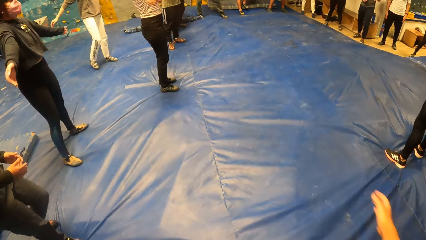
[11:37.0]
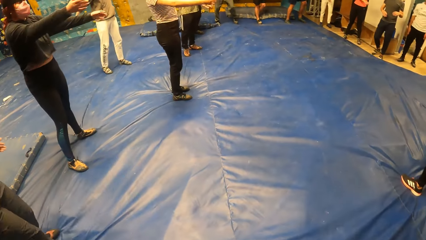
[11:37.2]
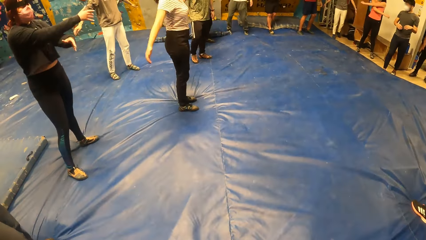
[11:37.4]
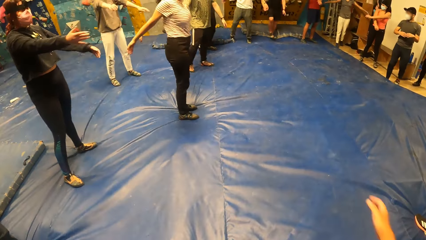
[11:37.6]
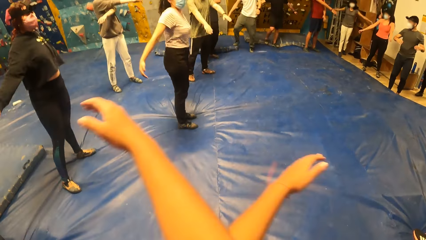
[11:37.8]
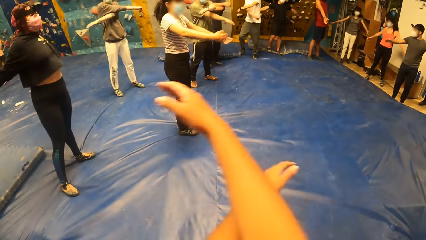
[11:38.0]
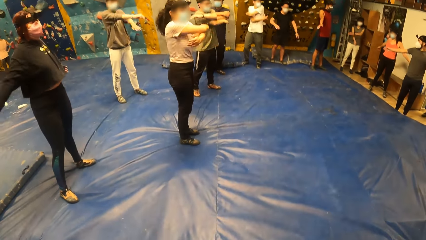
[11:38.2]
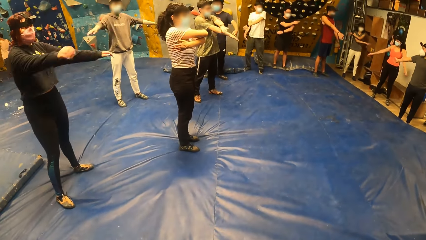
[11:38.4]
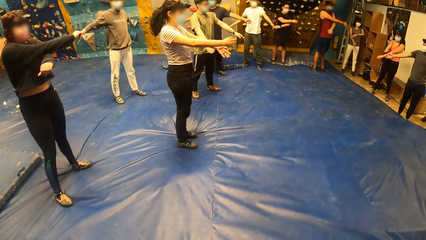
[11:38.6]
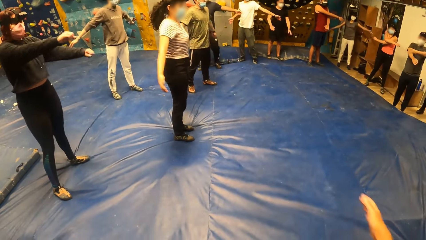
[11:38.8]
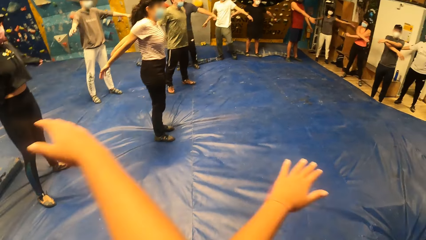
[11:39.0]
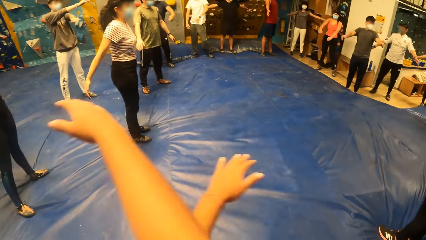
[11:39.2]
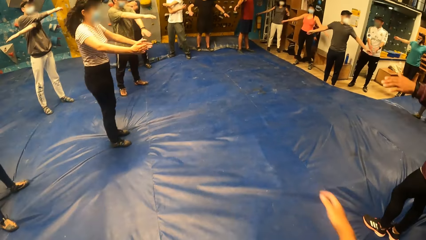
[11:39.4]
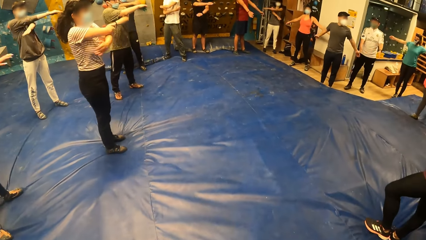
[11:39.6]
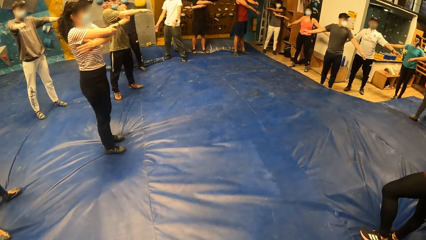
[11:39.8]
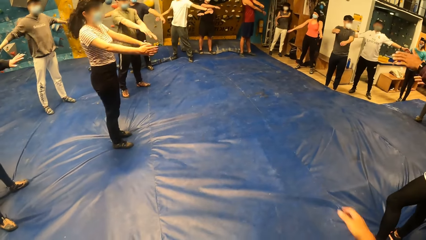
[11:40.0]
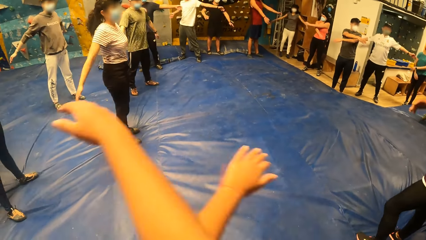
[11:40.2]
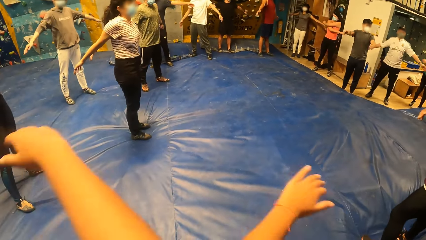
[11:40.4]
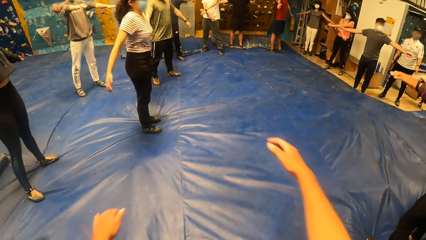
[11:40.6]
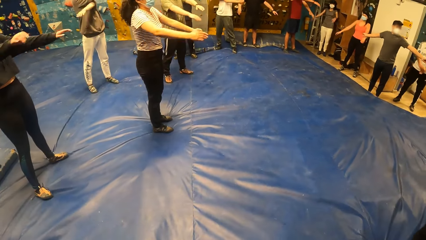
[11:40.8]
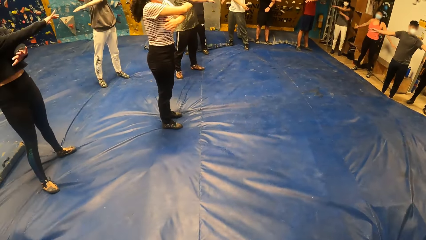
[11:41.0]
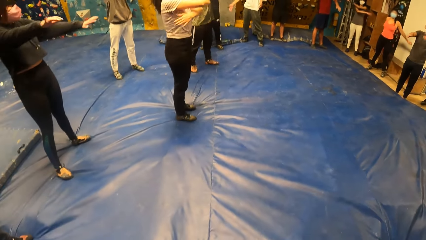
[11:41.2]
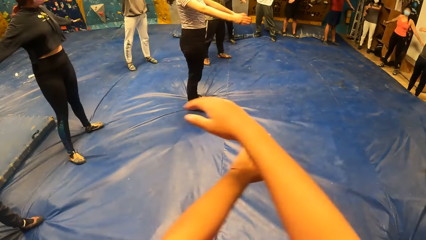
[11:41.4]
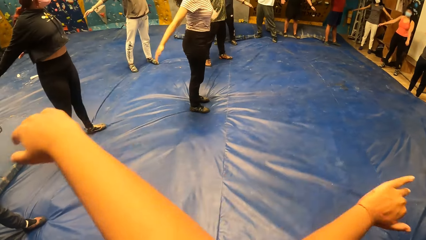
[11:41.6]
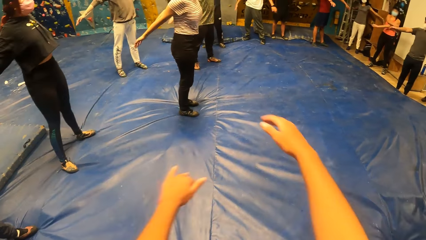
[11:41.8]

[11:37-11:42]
The camera wearer swings hands.

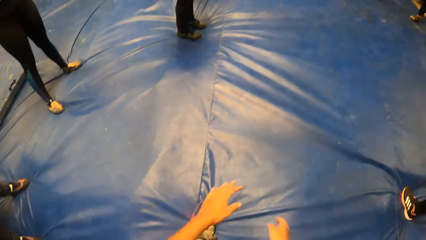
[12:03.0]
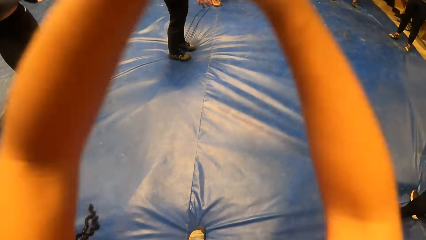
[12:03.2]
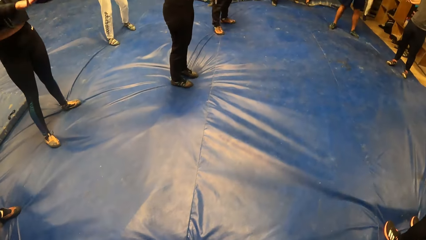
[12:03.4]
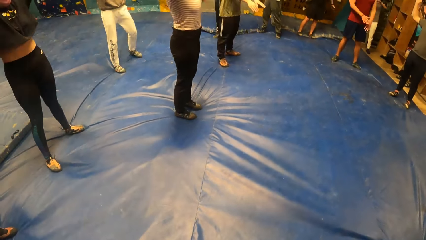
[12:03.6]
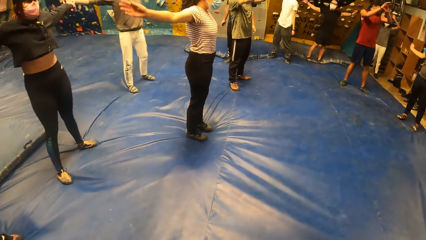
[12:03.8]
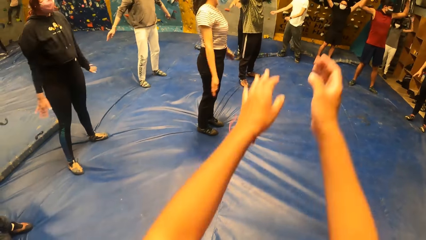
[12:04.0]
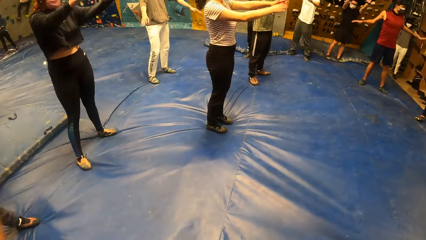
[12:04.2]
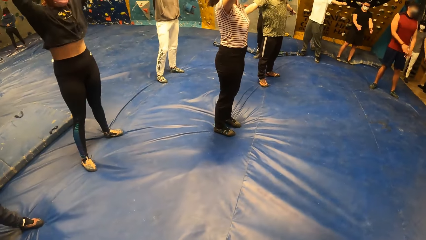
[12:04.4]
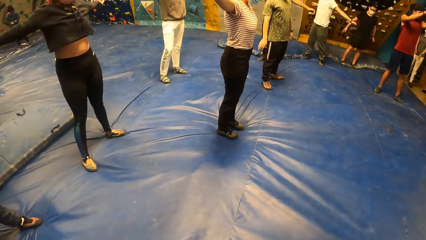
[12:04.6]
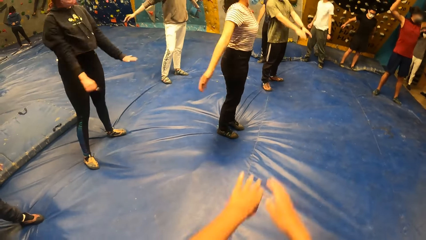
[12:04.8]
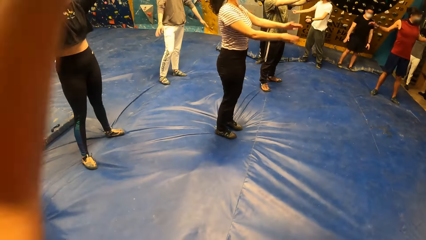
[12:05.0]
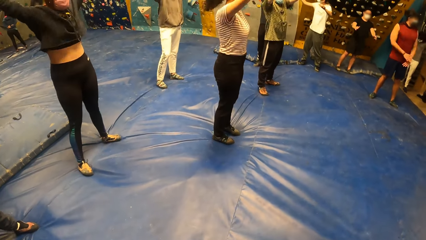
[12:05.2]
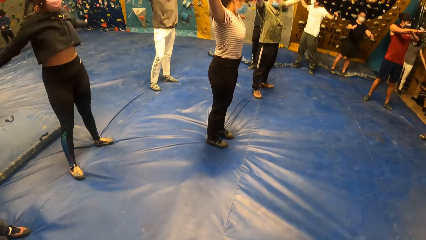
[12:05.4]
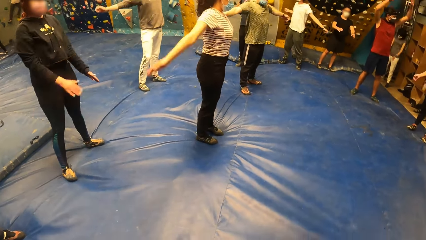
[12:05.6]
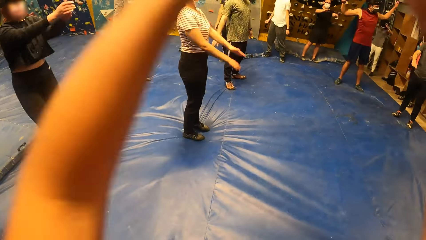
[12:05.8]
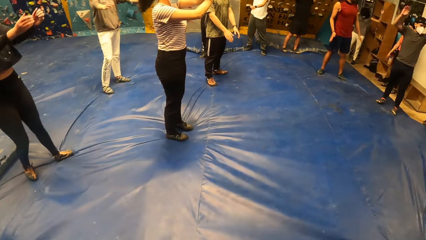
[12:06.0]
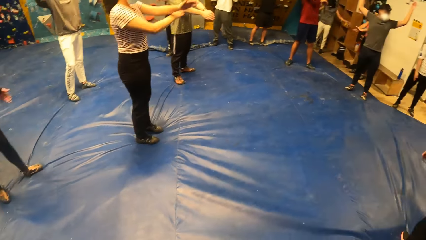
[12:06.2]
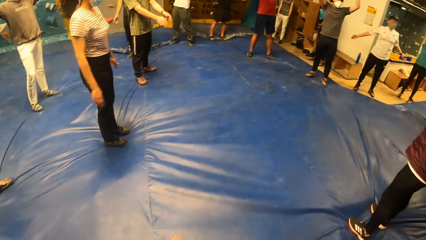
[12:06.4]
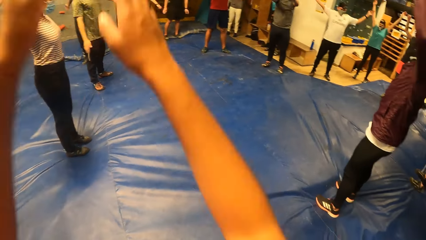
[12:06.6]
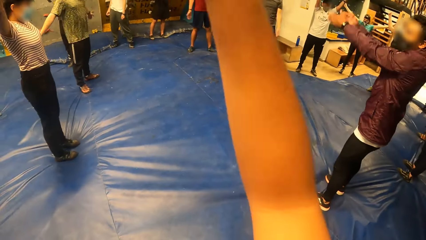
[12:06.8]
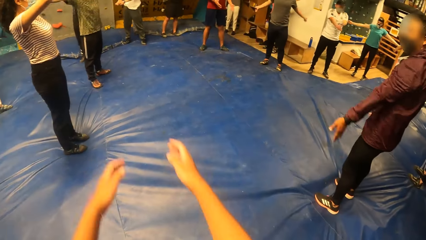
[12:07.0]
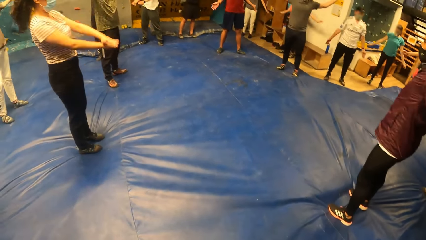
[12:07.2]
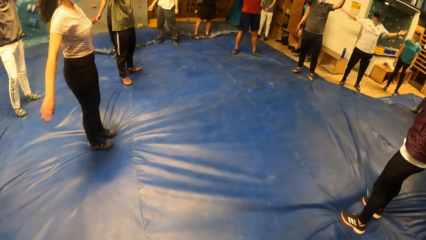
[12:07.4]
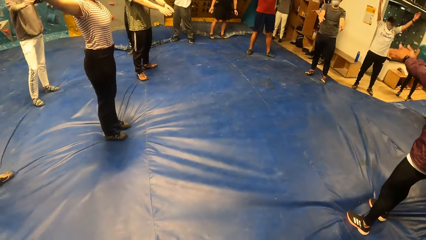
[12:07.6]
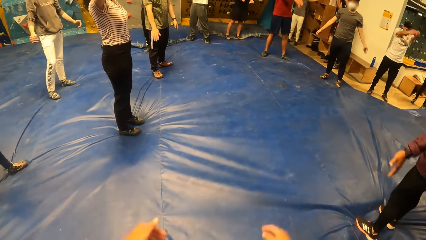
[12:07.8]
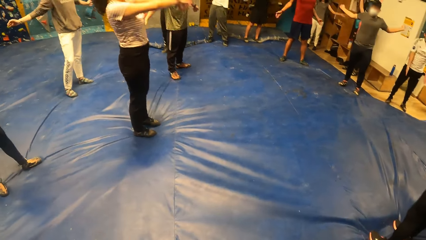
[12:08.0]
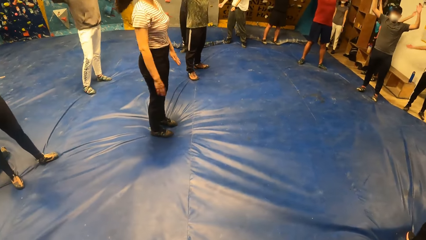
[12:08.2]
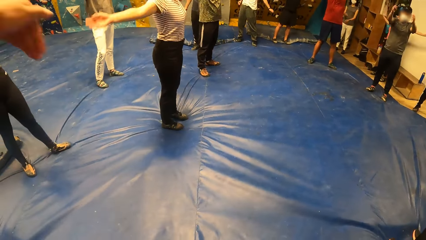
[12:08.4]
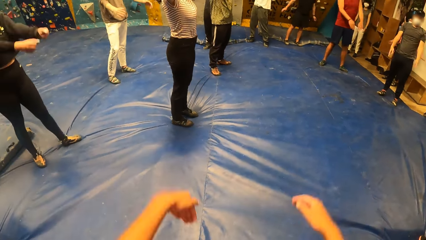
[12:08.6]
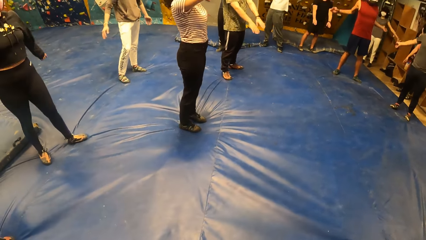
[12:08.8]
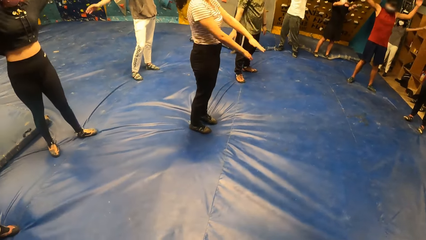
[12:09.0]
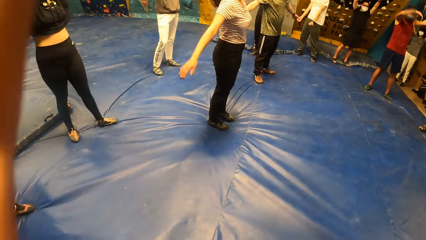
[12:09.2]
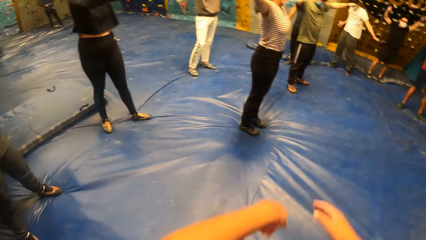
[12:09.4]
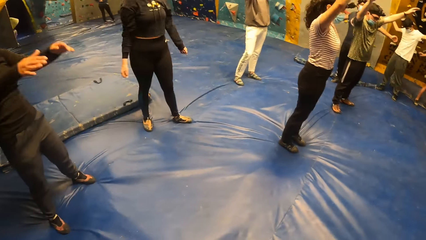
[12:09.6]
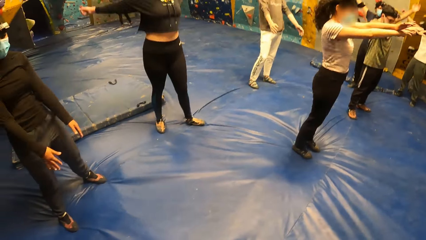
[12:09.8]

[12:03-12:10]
A man climbs a rock. The camera wearer performs some exercises.

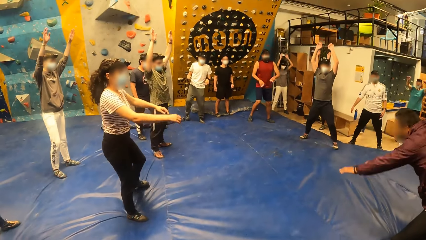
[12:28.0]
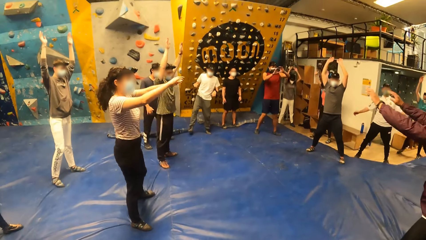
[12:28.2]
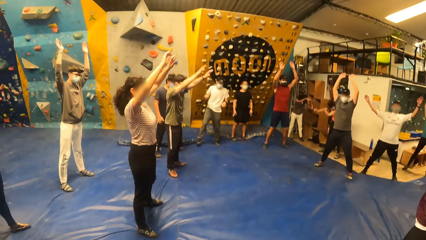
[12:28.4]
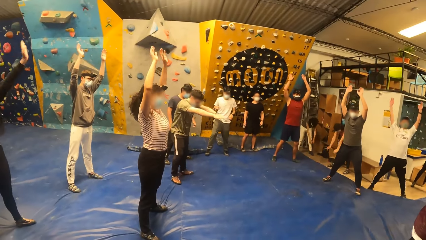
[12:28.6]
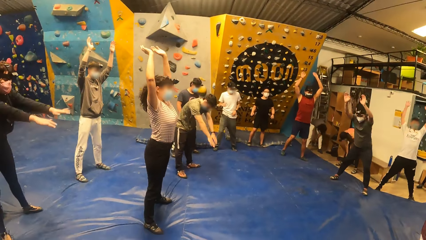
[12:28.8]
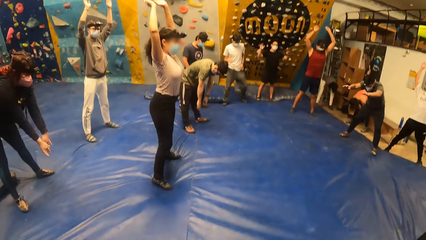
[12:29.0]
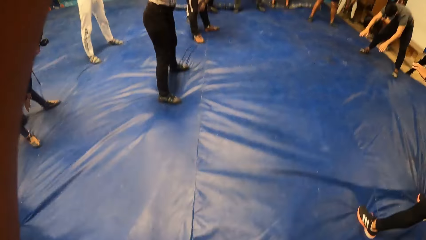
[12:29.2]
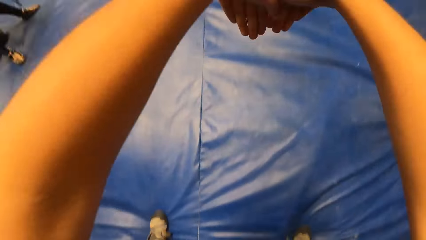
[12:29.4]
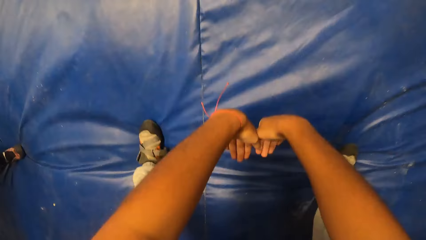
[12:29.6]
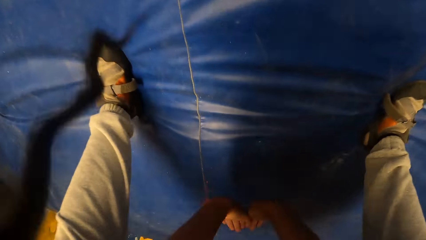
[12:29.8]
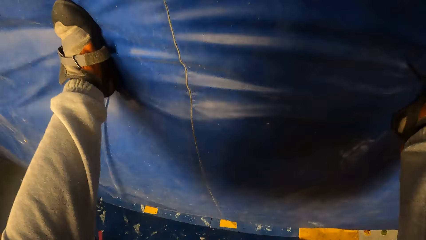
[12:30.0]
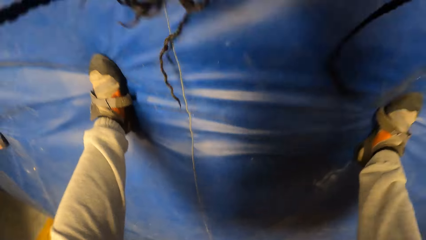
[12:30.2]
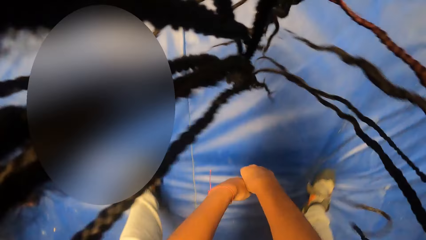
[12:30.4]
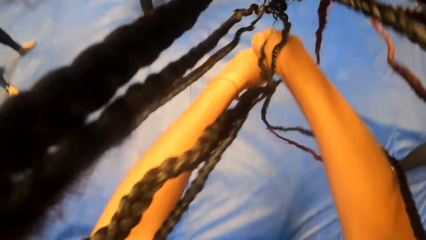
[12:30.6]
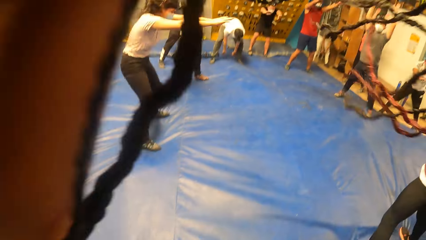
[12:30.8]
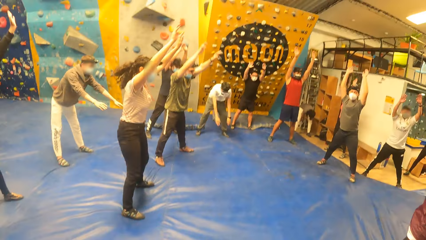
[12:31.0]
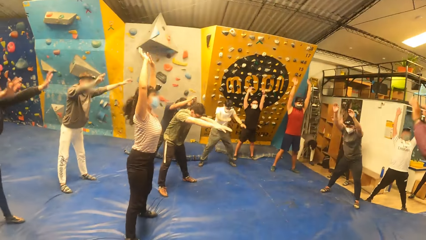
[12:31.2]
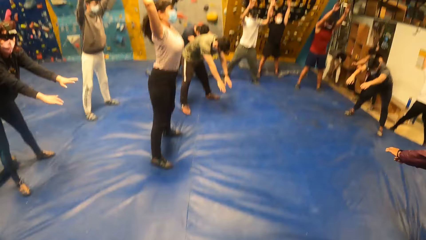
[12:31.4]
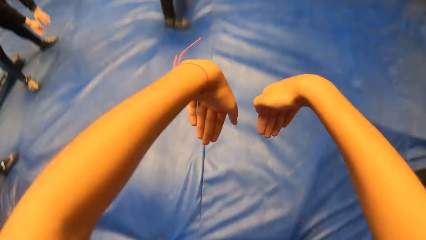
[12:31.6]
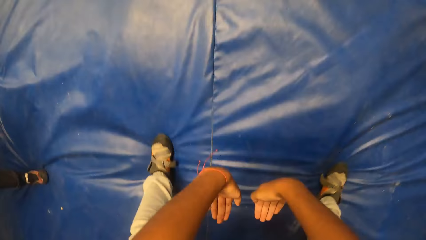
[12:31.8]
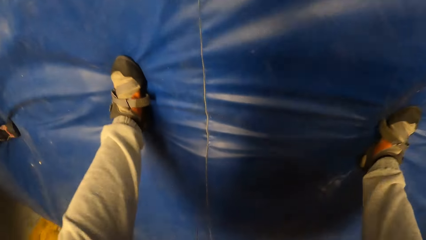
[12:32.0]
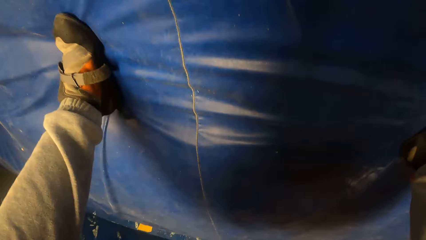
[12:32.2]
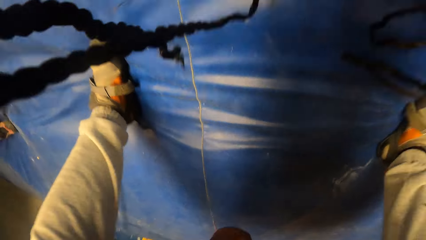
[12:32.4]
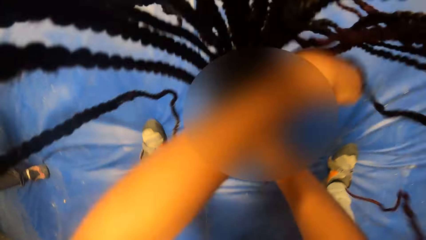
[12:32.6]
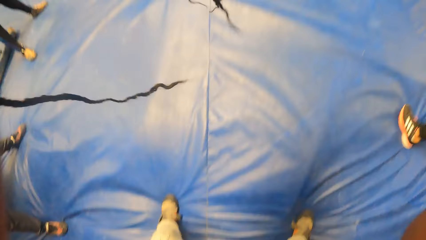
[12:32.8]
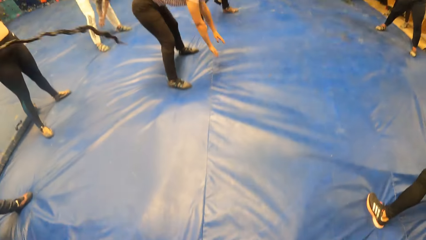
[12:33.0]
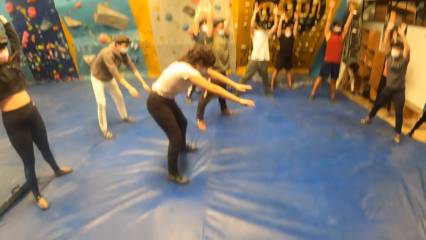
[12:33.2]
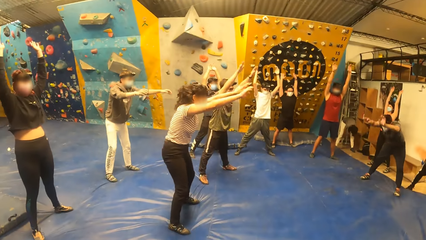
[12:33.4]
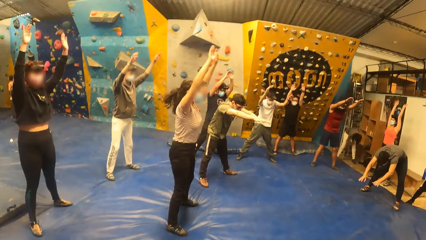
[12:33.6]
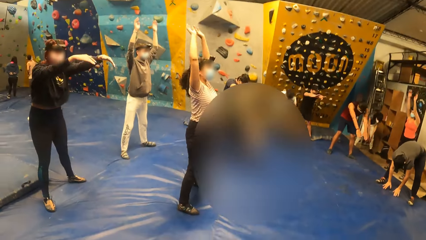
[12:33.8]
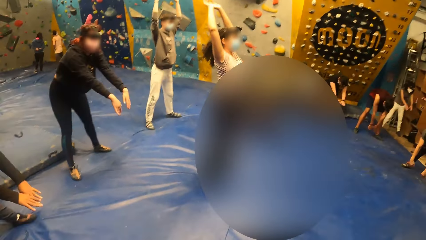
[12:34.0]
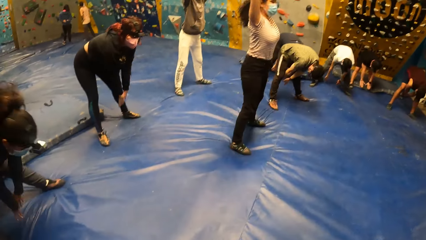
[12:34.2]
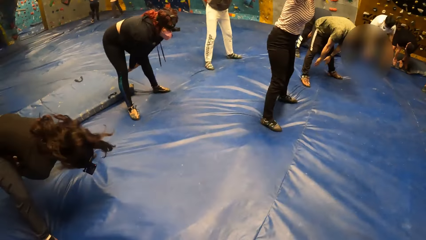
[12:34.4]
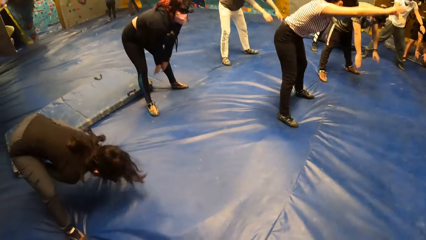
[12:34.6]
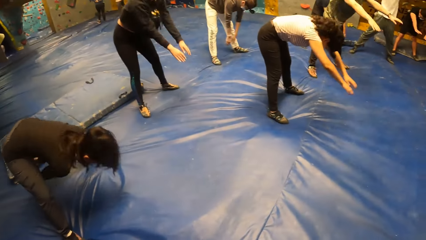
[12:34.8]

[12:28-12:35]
The camera wearer bends, stands, bends and stands.
